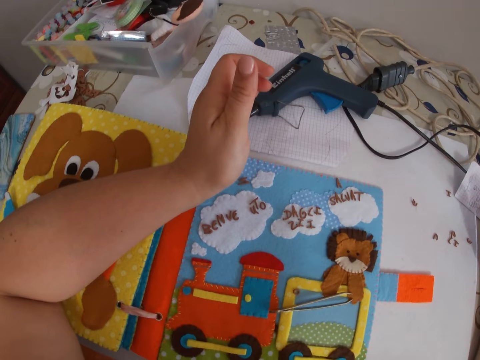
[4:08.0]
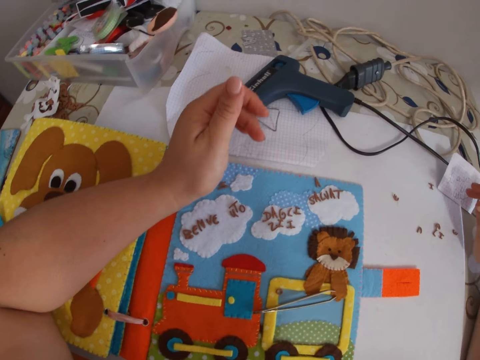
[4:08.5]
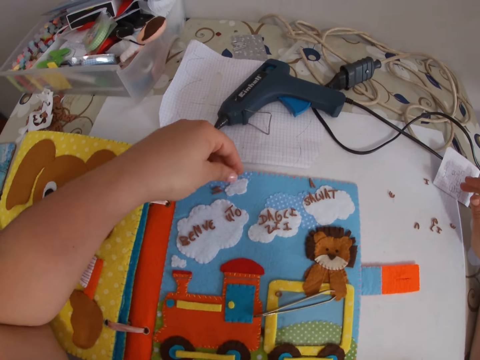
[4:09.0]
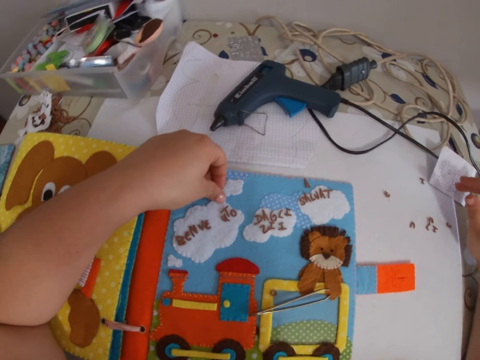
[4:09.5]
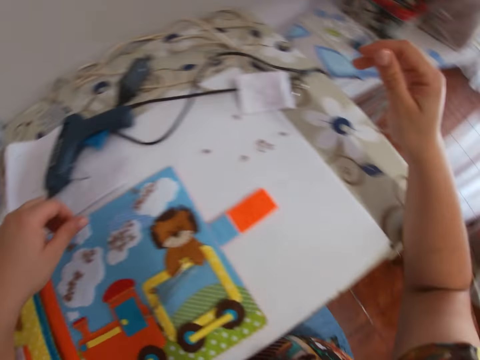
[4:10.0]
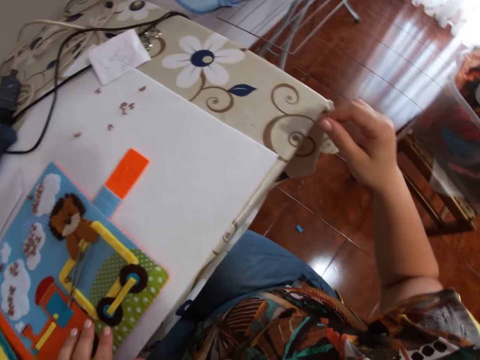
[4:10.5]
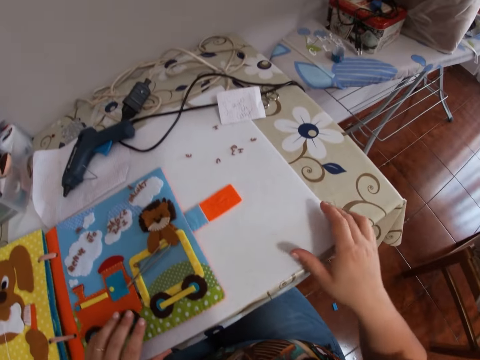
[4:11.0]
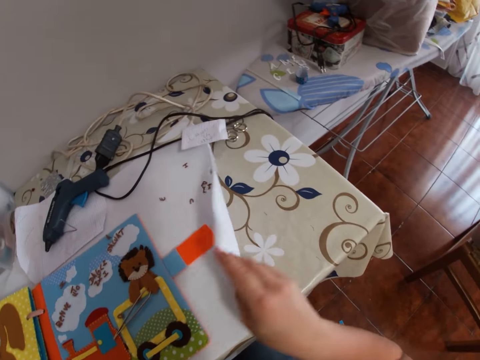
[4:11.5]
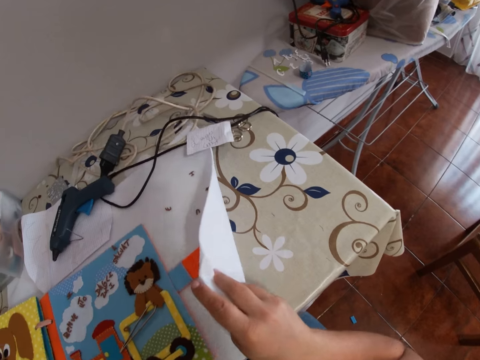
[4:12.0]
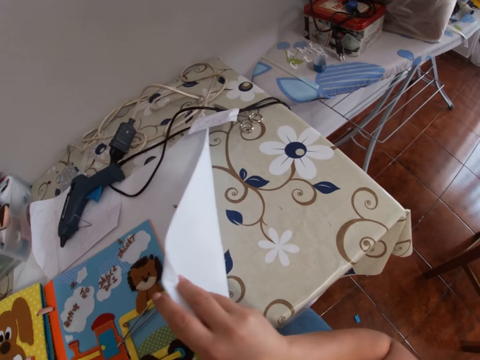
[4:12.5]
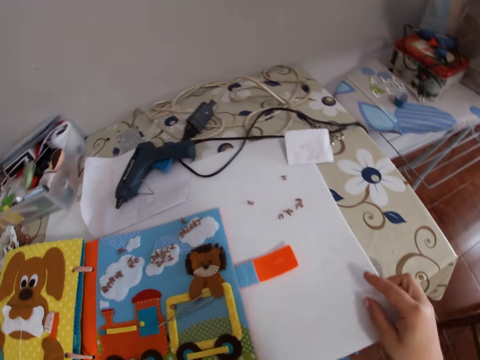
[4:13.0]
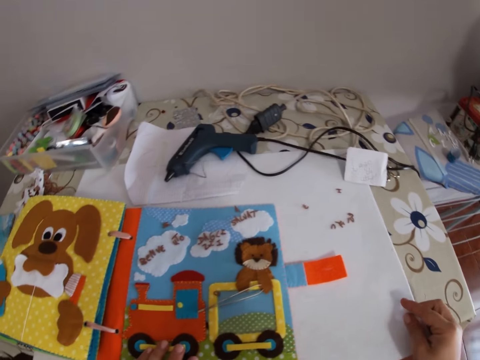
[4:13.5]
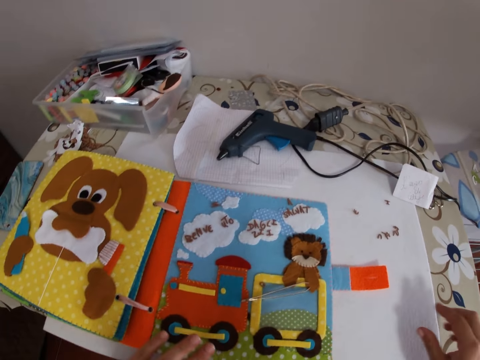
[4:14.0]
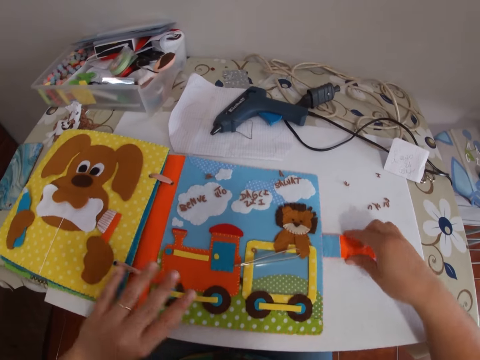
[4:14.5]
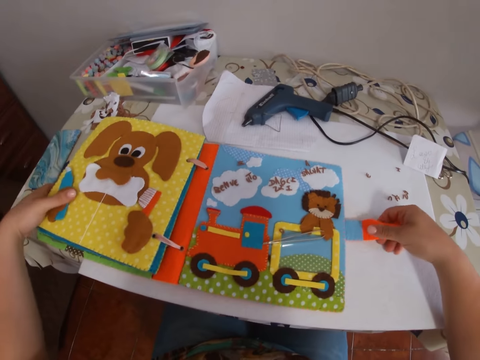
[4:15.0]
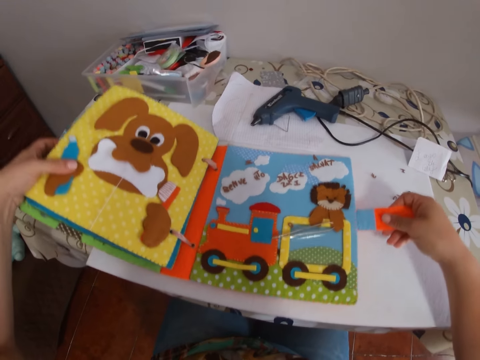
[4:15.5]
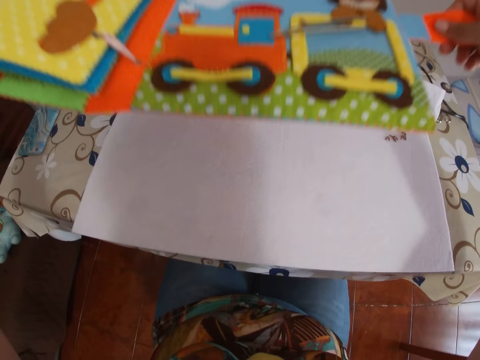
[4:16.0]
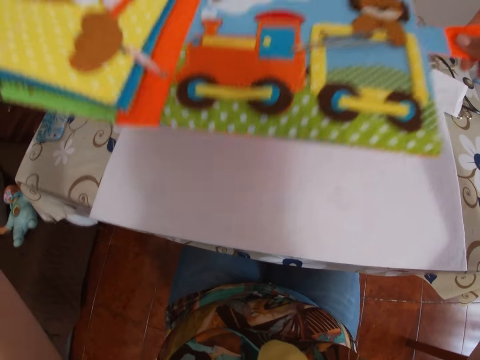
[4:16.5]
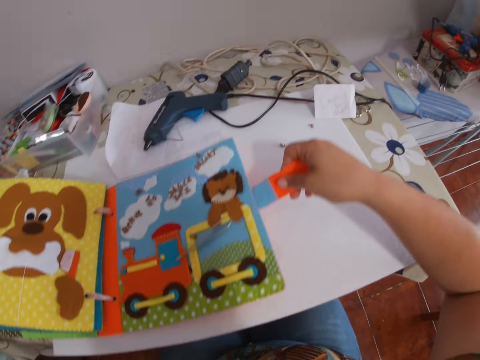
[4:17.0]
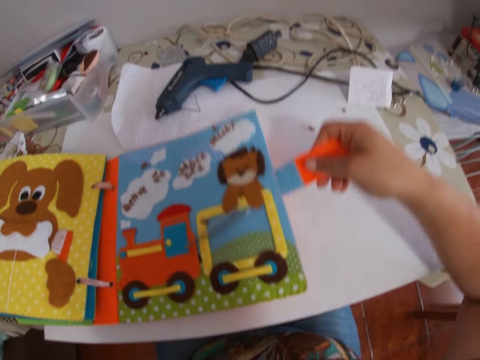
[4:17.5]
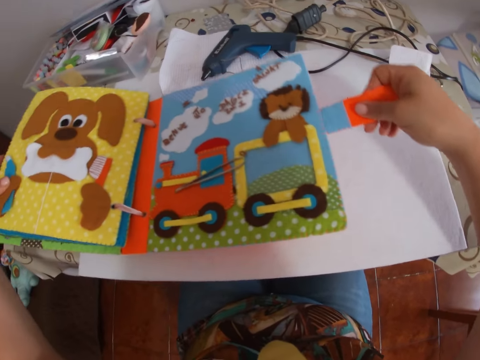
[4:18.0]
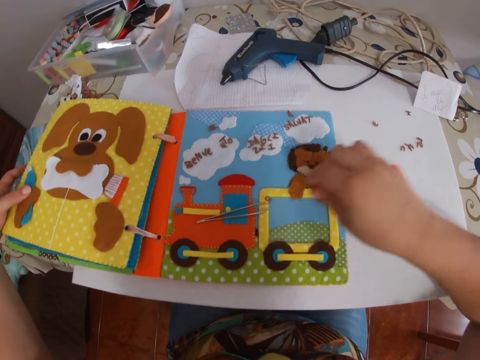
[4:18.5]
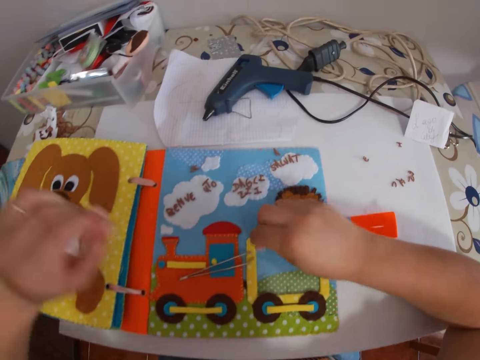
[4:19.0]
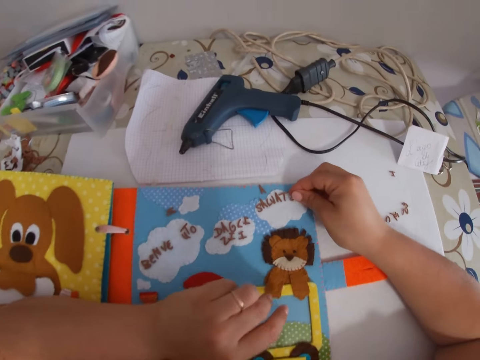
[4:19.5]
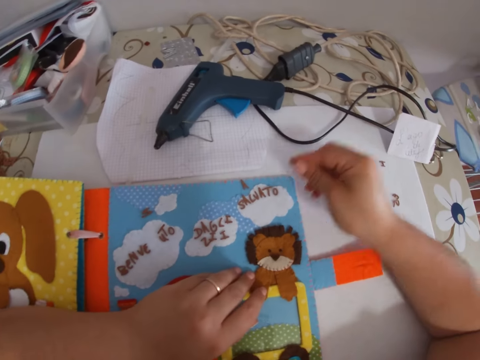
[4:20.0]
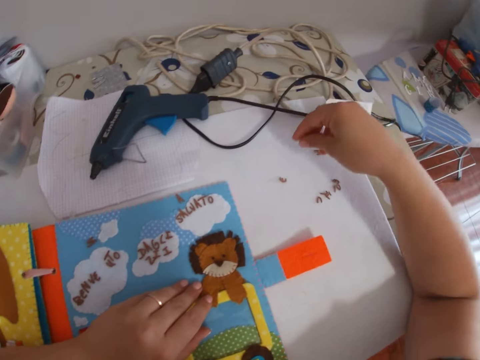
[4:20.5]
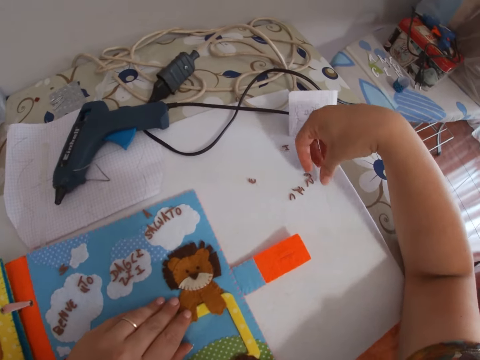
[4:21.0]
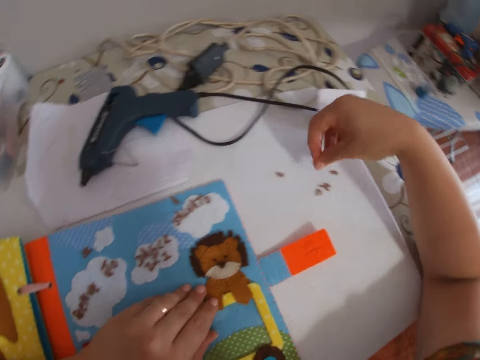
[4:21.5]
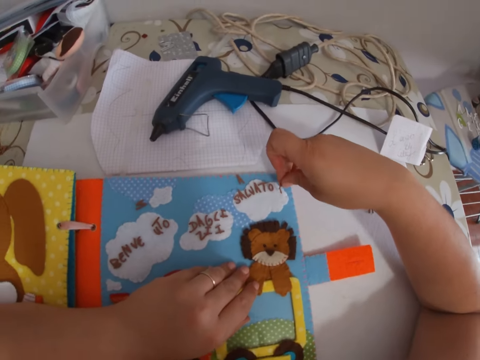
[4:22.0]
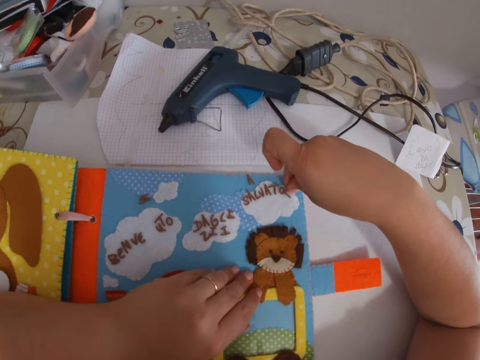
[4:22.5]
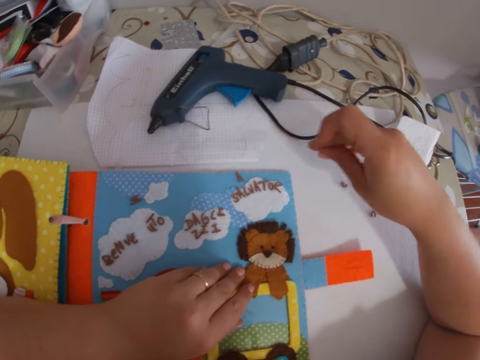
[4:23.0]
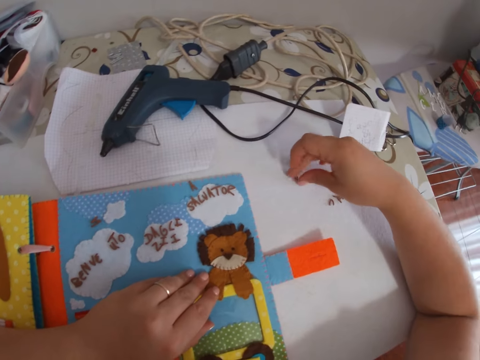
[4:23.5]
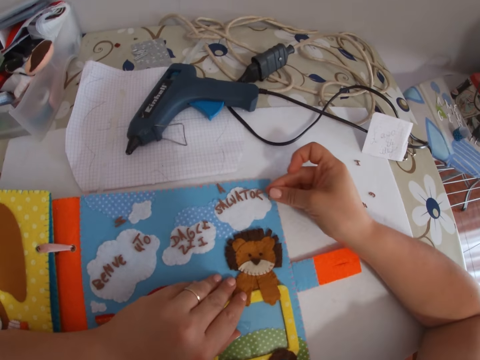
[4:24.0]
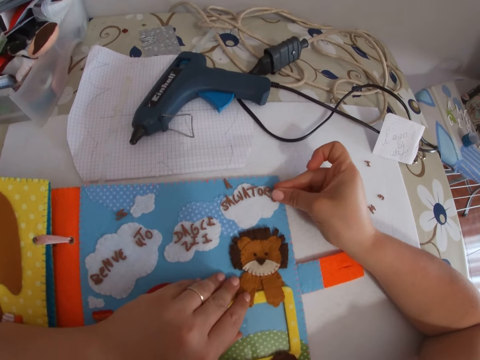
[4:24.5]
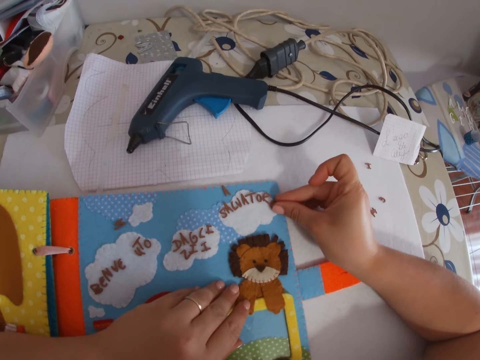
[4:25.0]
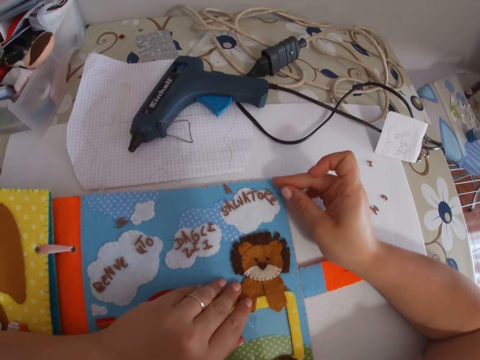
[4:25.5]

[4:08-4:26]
The camera wearer adjusts the paper on the table with her right hand. She searches for something. She carries the paper board from the table with both her hands. She drops the paper board on the table with both her hands. She arranges the letter tile on the board with both hands. She picks up a letter tile from the table with her right hand. She arranges the letter tile on the board with both hands. She picks up a letter tile from the table with her right hand. She arranges the letter tile on the board with both hands.

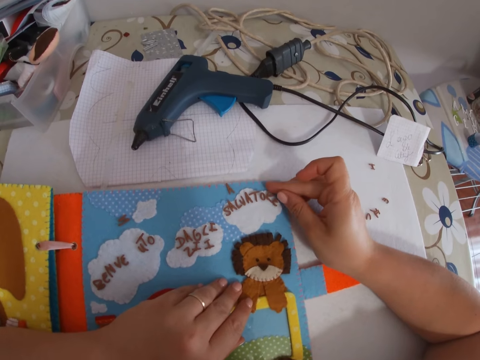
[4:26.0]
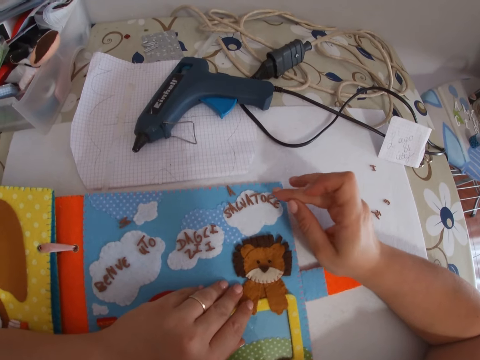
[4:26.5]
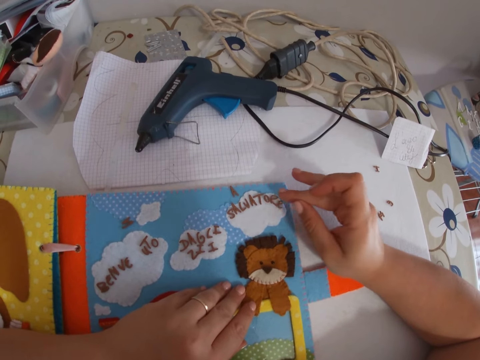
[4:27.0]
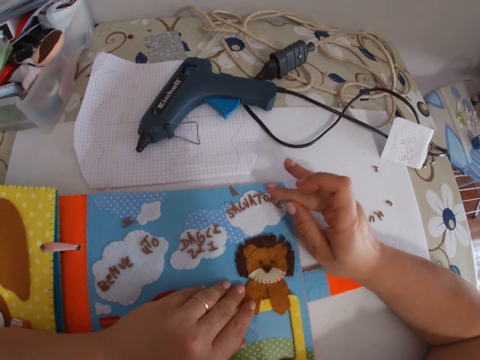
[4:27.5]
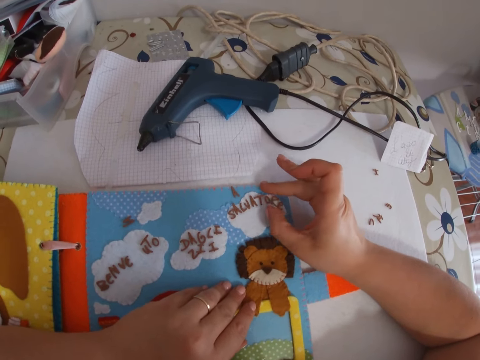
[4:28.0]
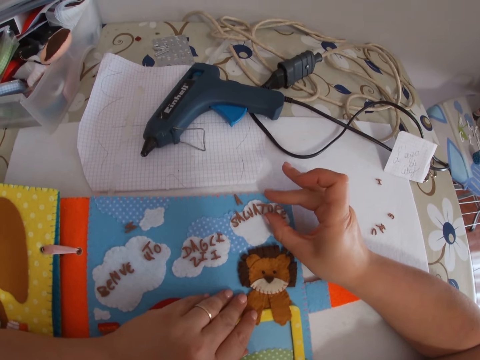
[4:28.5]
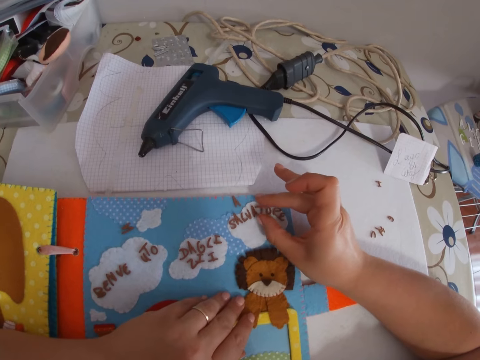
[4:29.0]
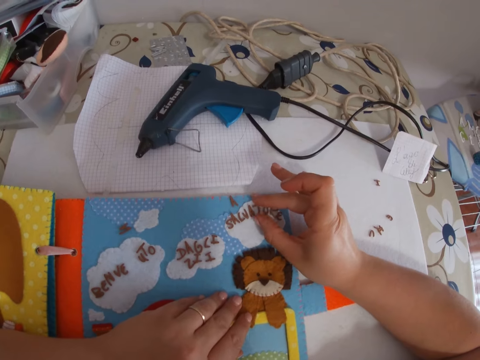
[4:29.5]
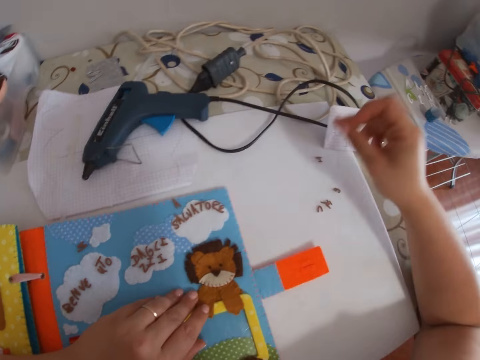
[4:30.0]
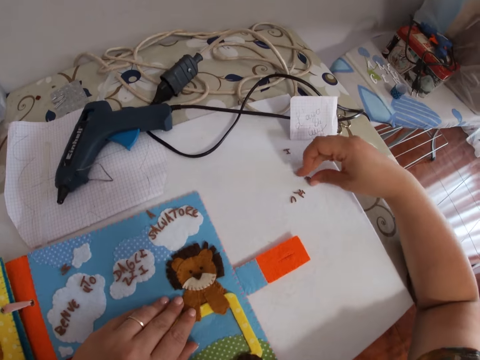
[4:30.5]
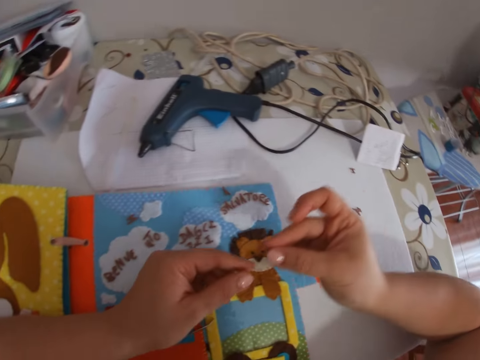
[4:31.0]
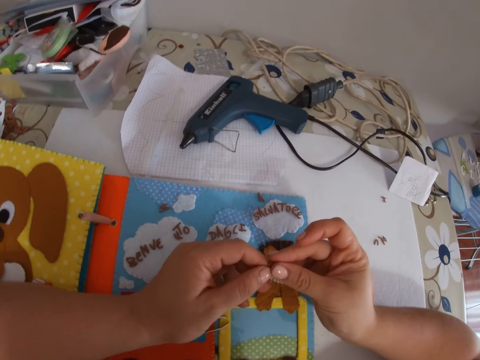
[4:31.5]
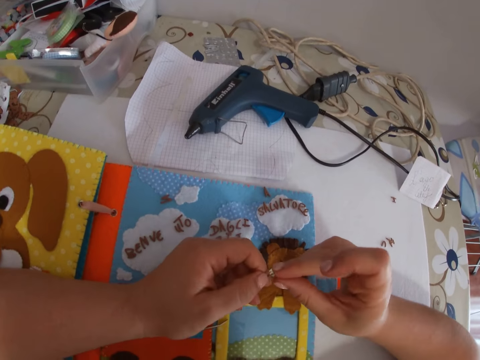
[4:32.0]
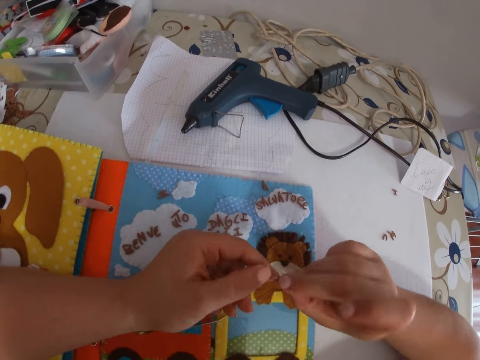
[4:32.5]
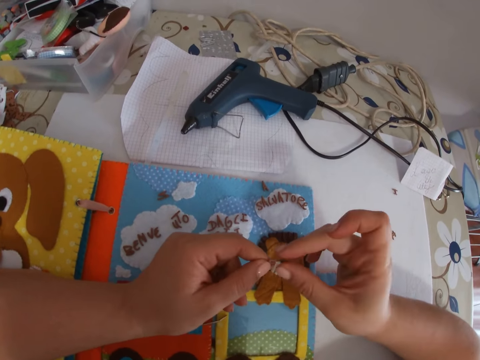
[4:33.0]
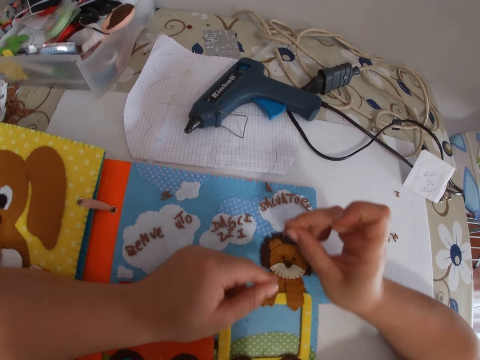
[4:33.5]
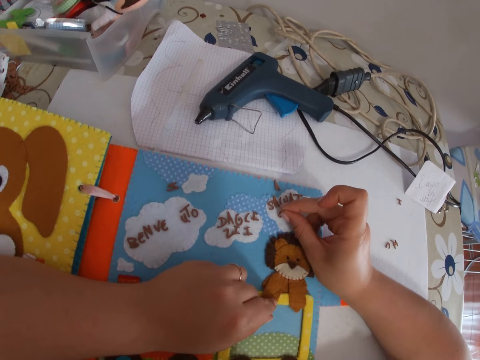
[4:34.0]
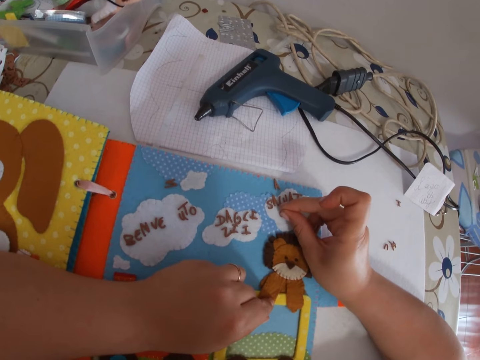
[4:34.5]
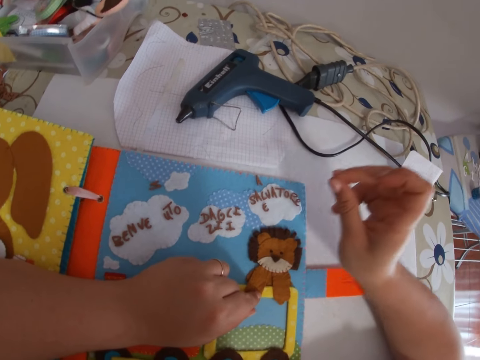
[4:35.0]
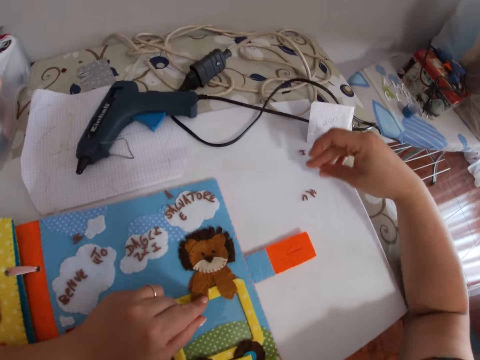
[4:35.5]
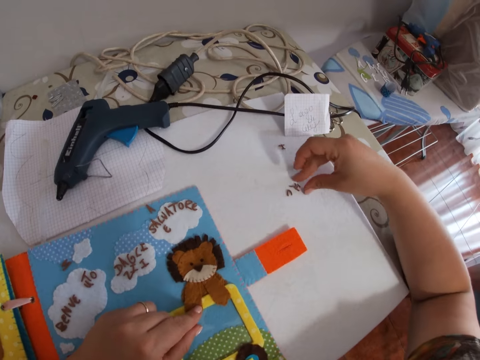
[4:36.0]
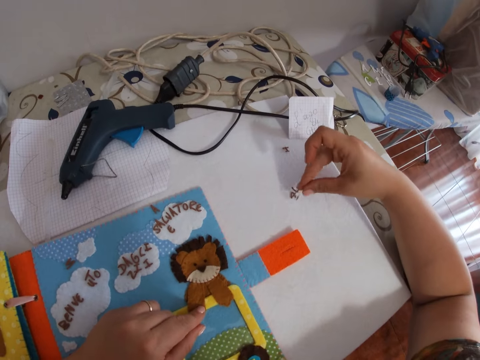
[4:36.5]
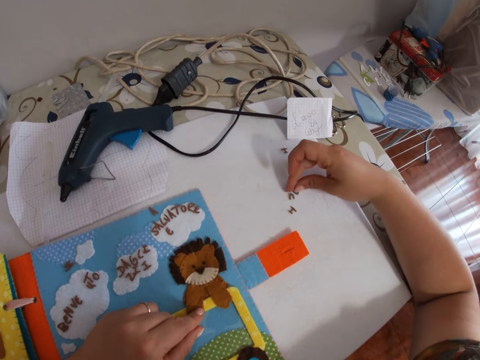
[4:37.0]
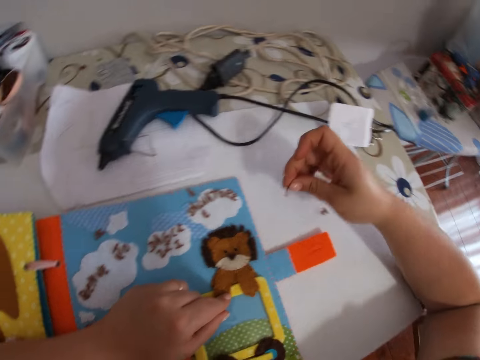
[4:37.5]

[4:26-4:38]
The camera wearer picks up a letter tile from the table with her right hand. She arranges the letter tile on the board with both hands. She picks up a letter tile from the table with her right hand.
